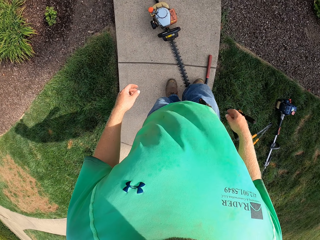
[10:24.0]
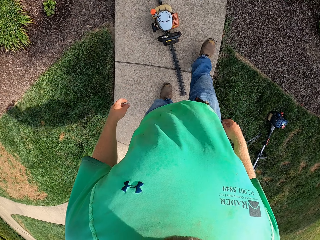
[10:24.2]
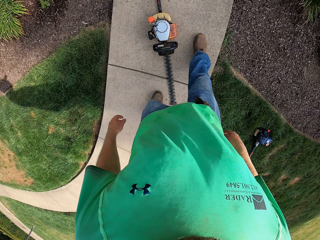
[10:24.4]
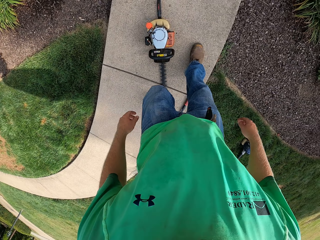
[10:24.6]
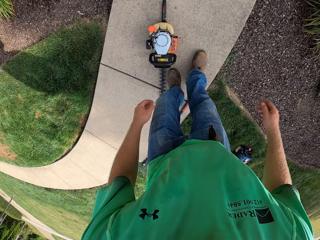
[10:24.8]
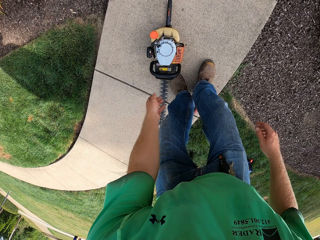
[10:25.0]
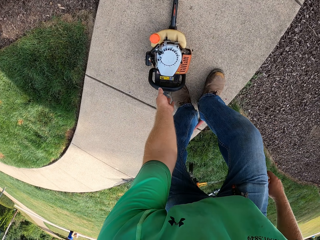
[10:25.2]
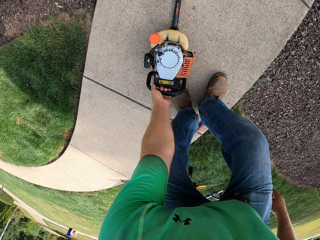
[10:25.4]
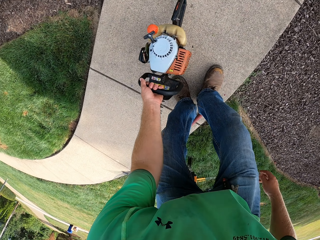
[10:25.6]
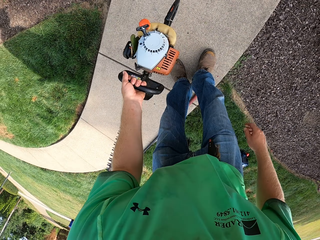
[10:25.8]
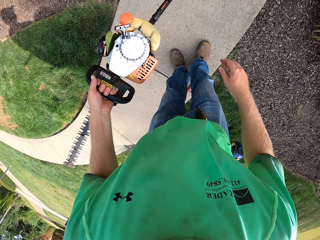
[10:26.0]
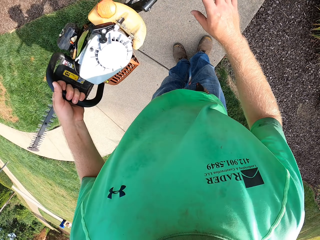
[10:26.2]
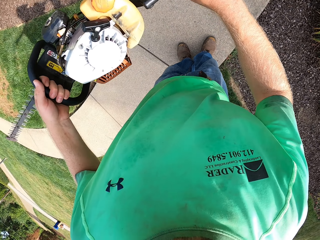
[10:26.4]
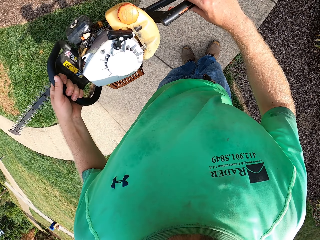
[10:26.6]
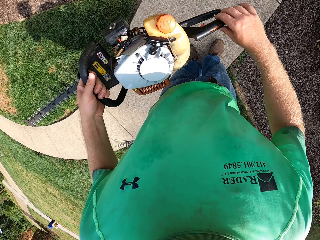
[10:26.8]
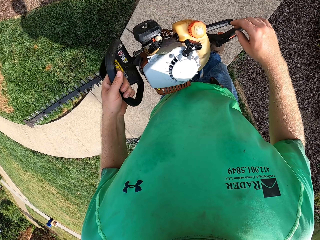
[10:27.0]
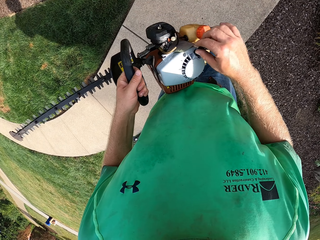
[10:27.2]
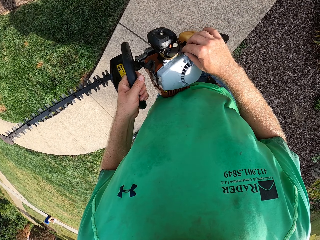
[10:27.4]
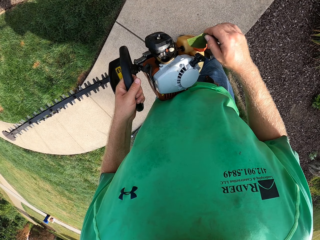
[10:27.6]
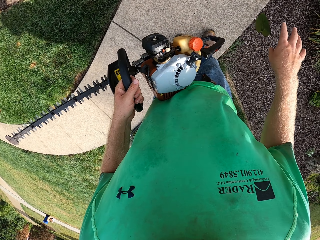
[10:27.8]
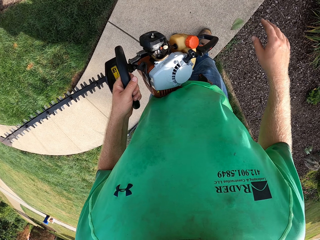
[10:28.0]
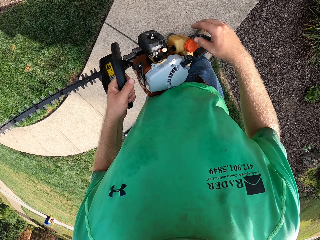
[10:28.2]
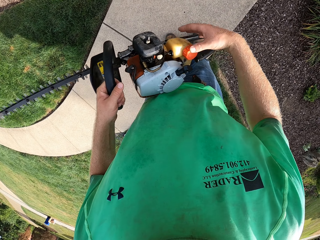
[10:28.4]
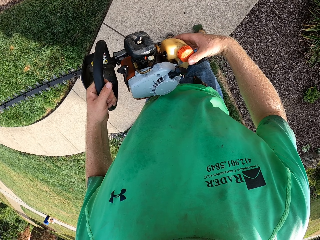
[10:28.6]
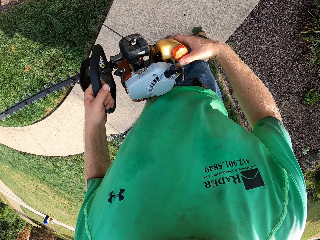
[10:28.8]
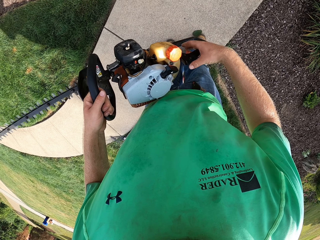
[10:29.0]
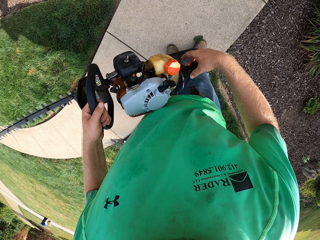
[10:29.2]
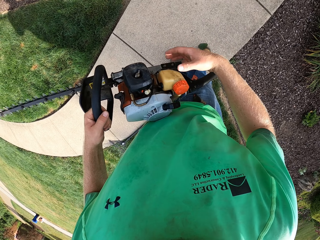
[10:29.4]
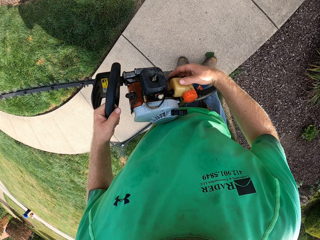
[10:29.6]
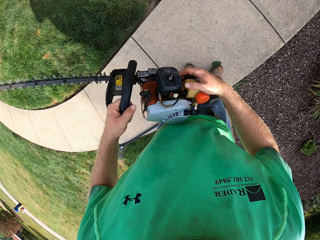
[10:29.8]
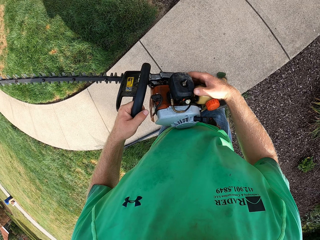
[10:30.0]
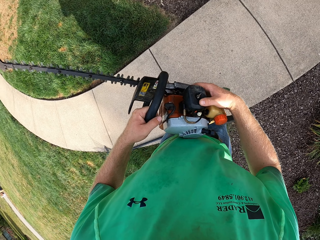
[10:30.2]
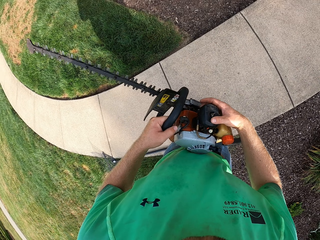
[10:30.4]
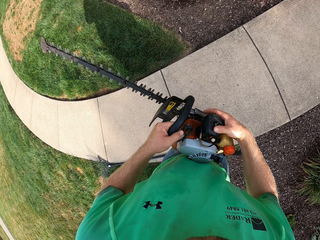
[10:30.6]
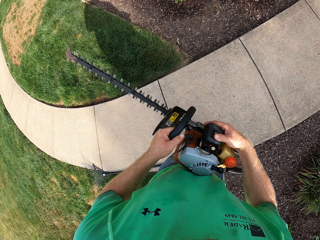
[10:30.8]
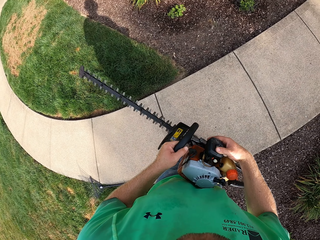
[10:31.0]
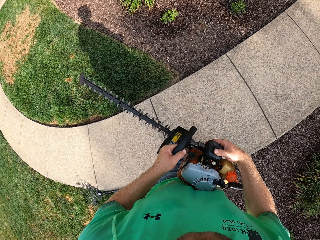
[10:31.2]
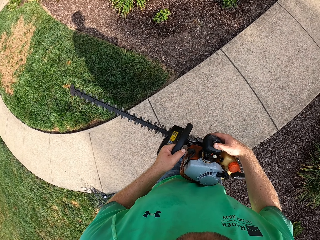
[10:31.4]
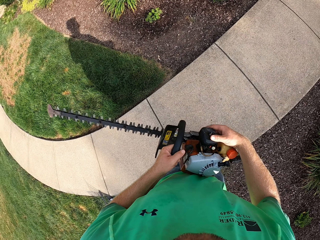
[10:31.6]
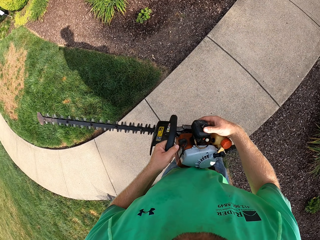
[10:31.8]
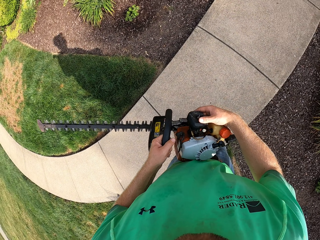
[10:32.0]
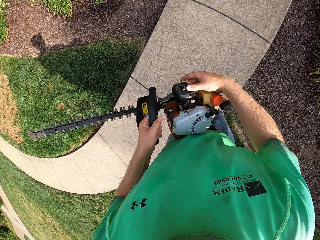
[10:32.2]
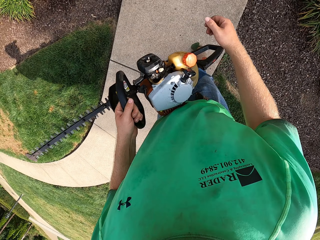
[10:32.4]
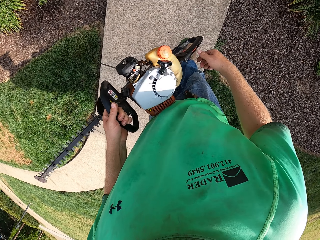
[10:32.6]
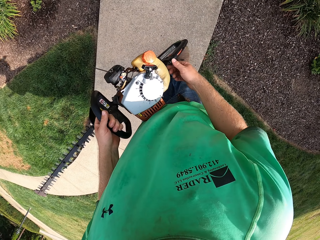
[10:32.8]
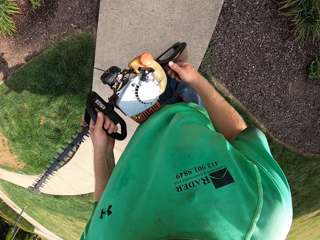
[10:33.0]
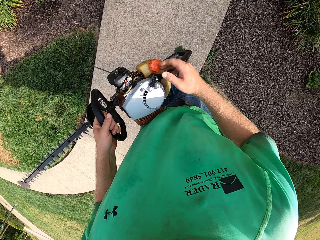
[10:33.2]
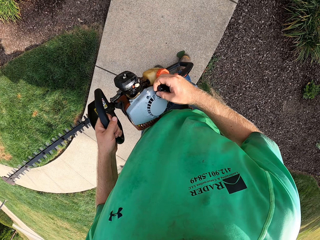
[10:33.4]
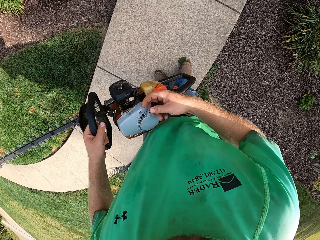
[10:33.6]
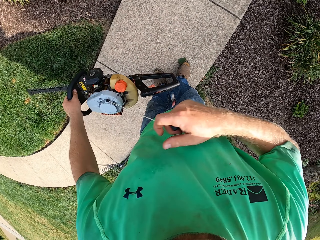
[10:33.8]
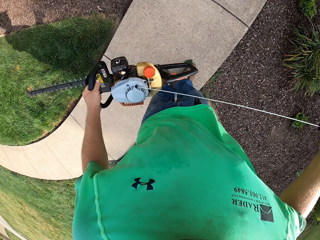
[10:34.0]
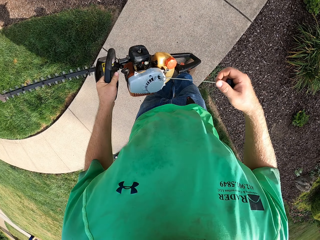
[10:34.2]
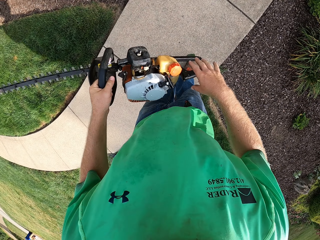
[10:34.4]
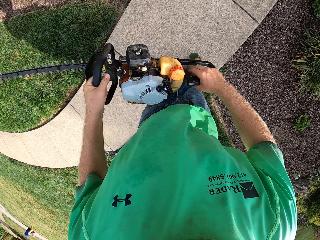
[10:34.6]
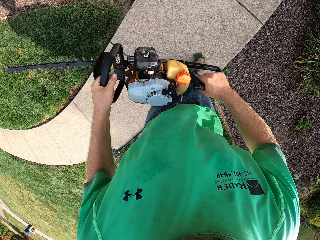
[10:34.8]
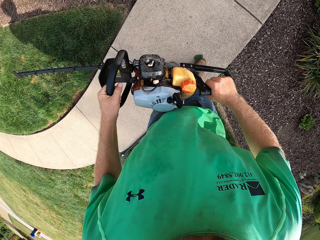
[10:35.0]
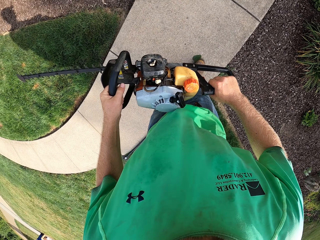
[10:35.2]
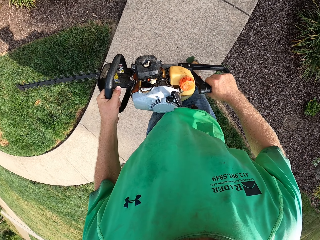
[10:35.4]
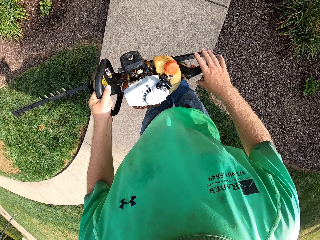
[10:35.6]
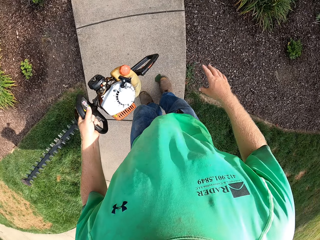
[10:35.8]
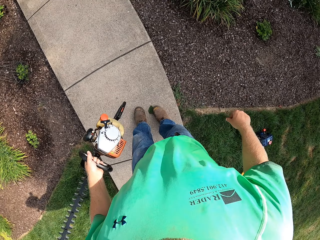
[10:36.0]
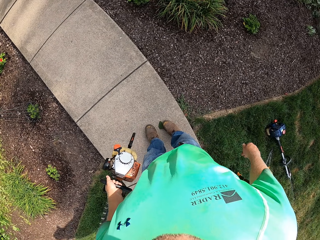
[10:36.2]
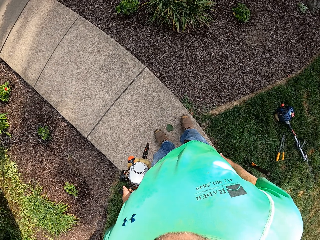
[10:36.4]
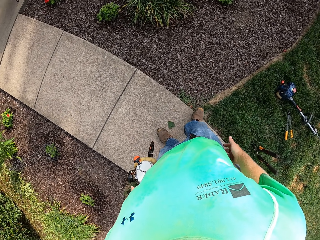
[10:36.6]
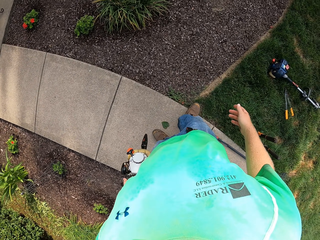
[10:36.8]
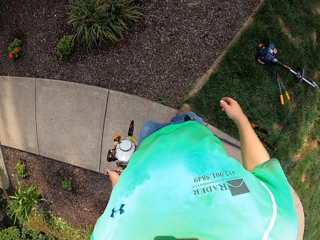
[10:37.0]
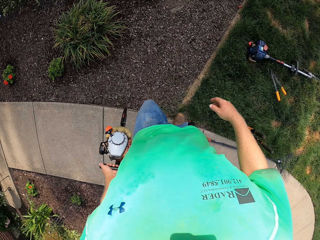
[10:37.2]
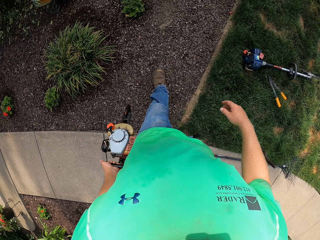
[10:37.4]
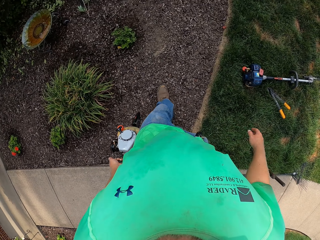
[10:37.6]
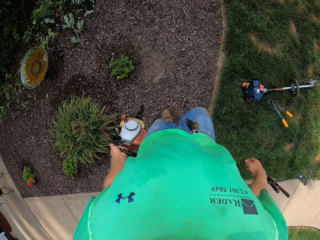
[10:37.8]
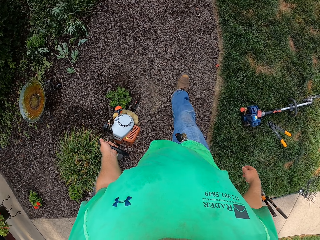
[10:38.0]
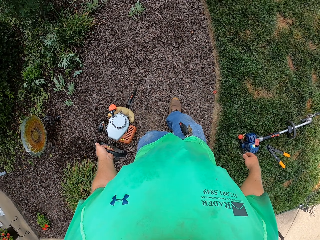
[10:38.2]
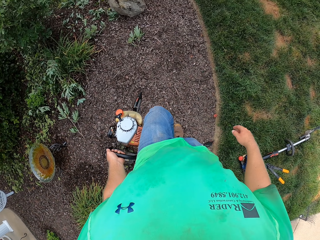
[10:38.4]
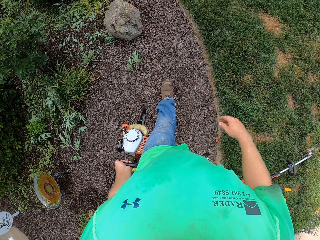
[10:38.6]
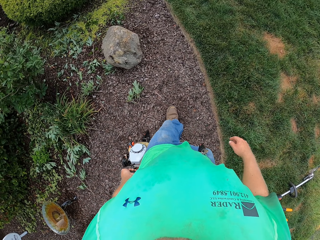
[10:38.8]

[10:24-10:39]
The camera wearer picks a hedge trimmer or tree trimmer from the ground with his left hand. He holds the hedge trimmer with both hands. He picks a leaf from the hedge trimmer onto the ground with his right hand. He drops a leaf from the tree trimmer. He holds the hedge trimmer with both hands. He adjusts the choke of the hedge trimmer with his right hand. He pulls the starting pull handle of the hedge trimmer with his right hand. He holds the hedge trimmer with both hands. He holds the hedge trimmer in his left hand. He walks.

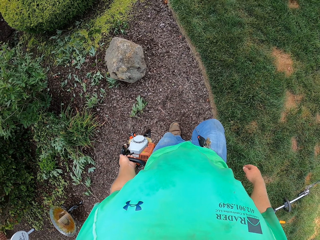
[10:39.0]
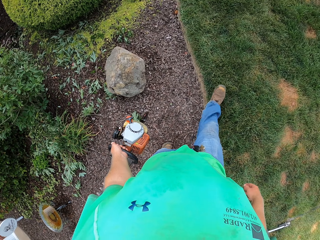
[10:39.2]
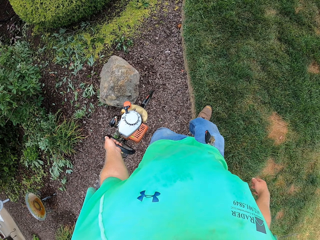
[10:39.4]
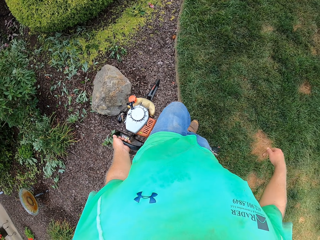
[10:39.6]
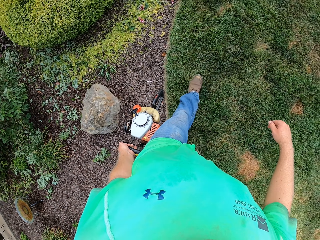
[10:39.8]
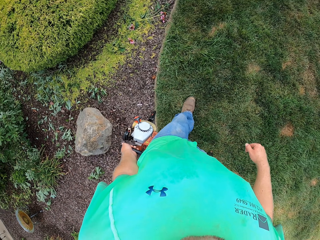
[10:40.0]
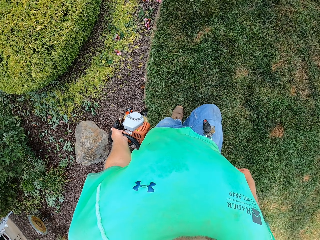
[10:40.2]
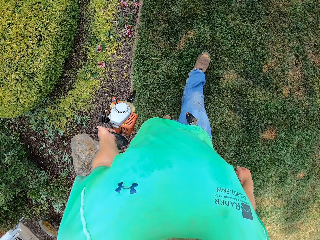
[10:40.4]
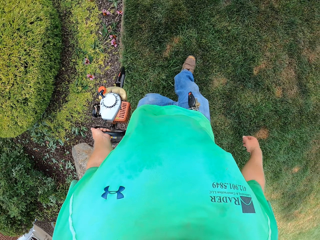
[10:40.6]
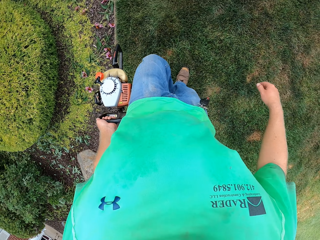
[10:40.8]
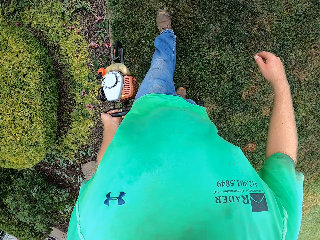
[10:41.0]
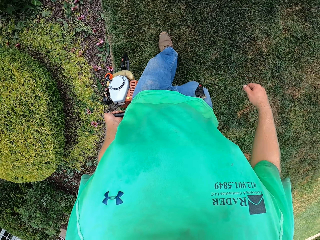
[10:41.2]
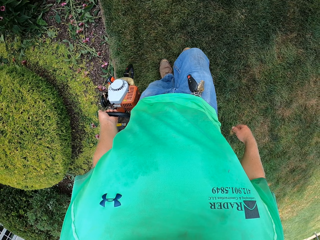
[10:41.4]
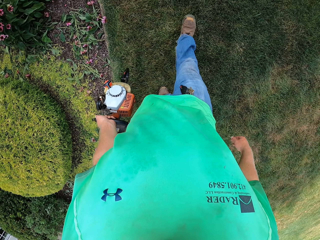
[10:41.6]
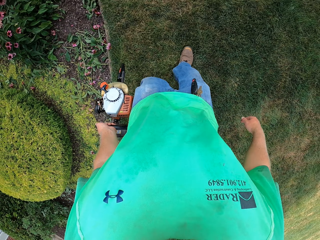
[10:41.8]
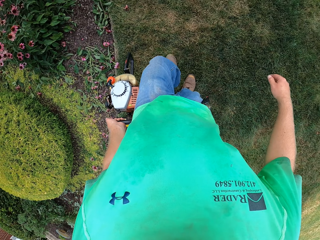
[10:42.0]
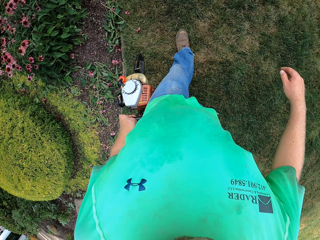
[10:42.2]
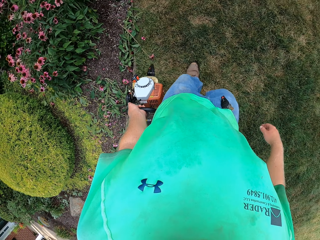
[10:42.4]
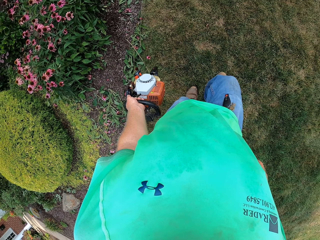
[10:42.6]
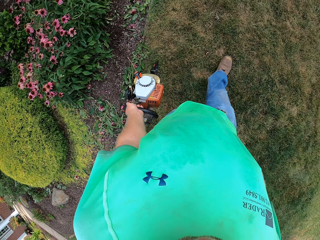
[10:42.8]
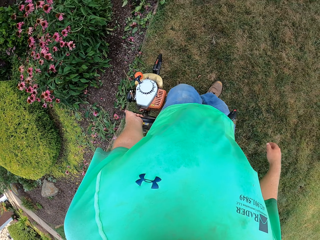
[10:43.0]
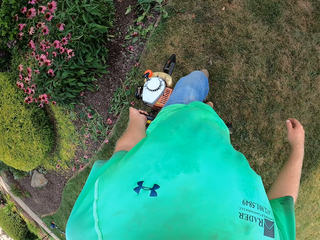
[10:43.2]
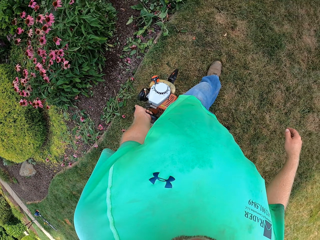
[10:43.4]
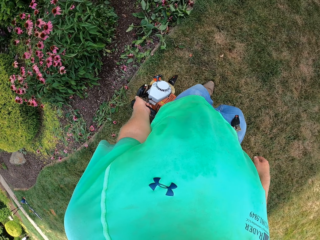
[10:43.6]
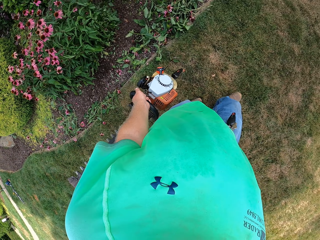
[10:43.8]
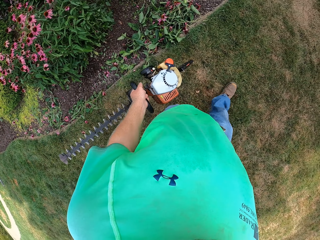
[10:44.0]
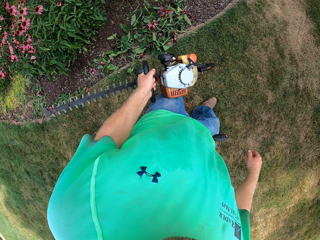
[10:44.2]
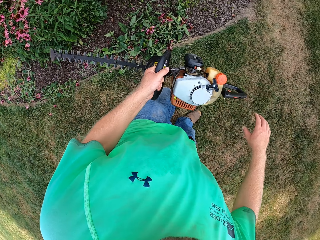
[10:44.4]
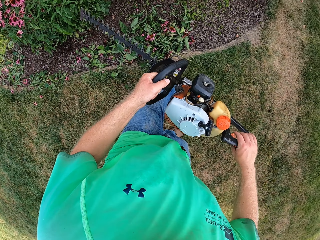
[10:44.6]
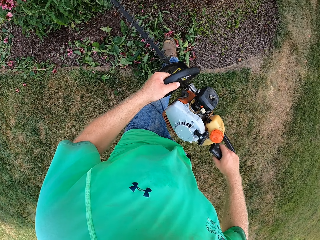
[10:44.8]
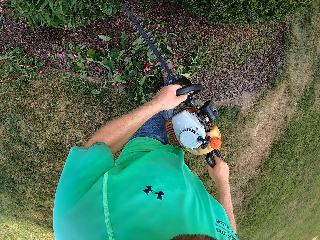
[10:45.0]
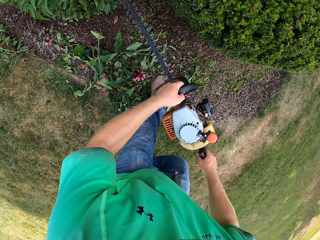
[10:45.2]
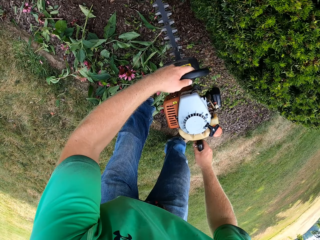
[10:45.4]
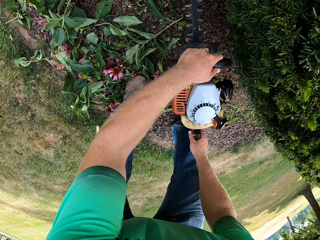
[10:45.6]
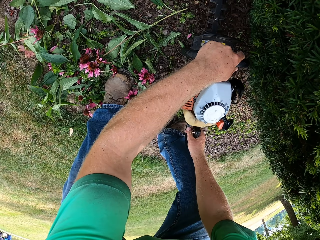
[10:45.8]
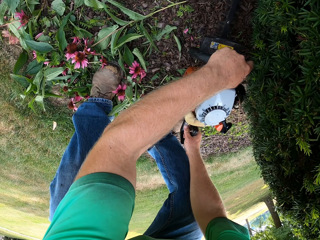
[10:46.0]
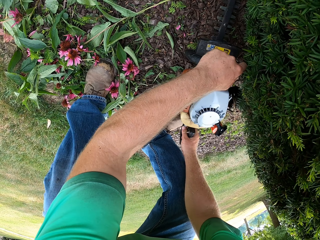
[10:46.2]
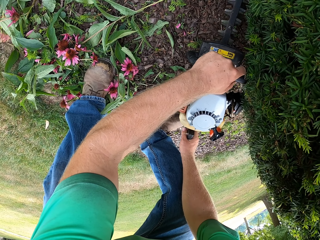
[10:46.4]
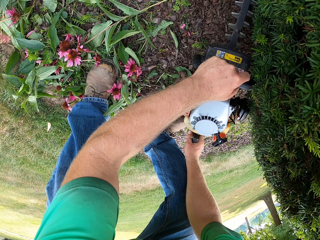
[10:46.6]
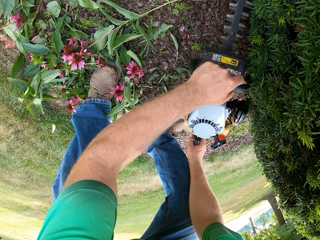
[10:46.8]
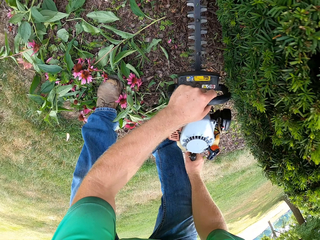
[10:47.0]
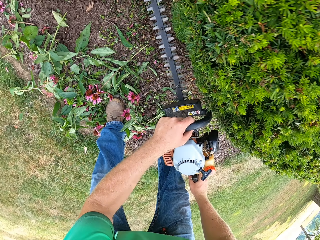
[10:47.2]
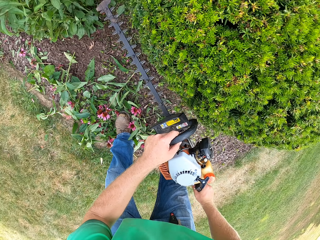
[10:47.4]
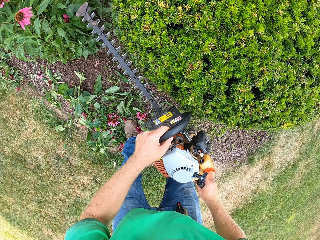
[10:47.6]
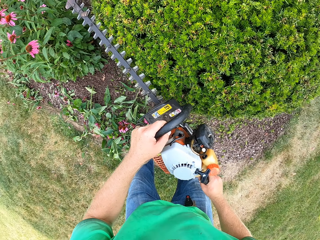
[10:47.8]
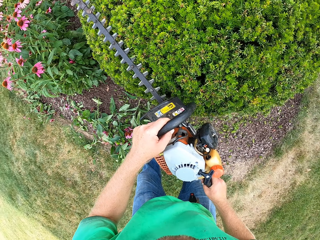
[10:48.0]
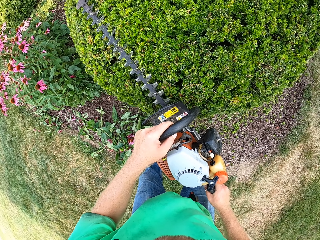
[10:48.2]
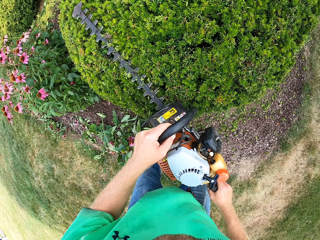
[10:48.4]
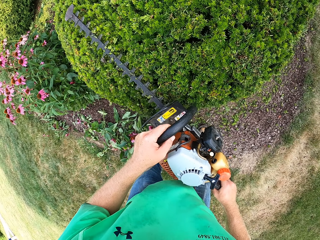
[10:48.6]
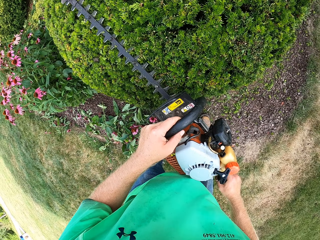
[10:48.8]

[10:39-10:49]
The camera wearer holds the hedge trimmer with both hands. He trims the bush with the hedge trimmer in both hands.
